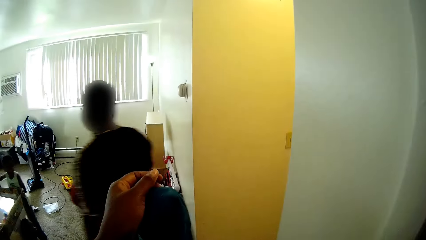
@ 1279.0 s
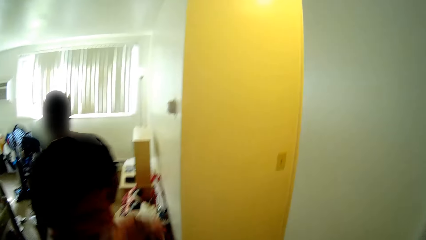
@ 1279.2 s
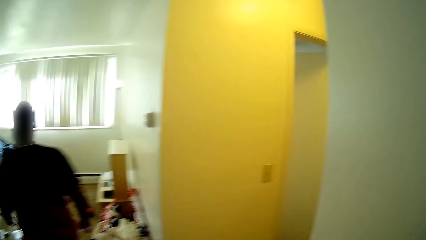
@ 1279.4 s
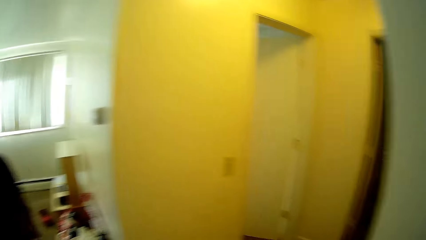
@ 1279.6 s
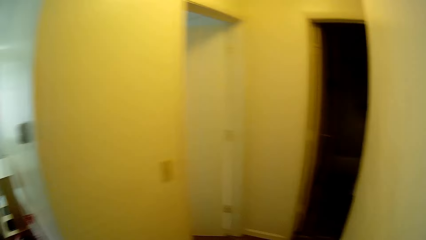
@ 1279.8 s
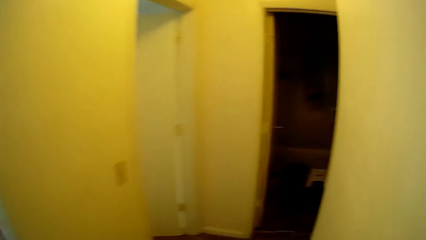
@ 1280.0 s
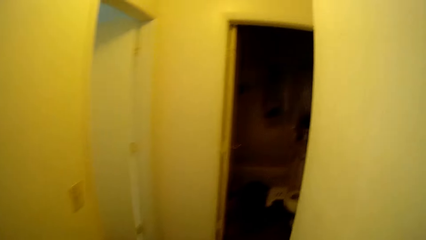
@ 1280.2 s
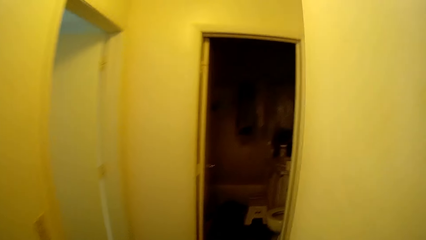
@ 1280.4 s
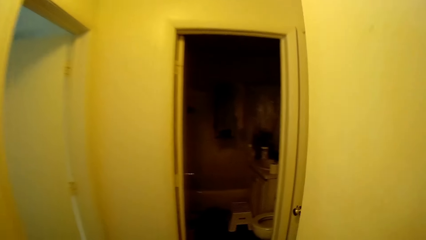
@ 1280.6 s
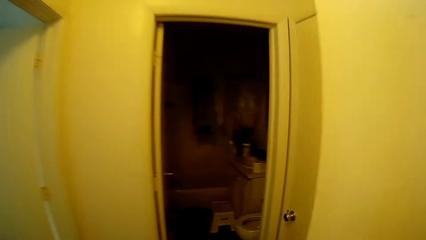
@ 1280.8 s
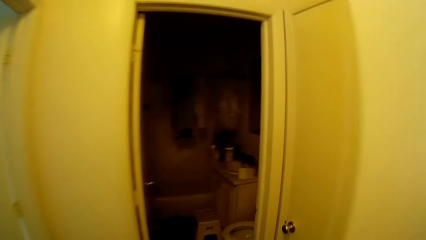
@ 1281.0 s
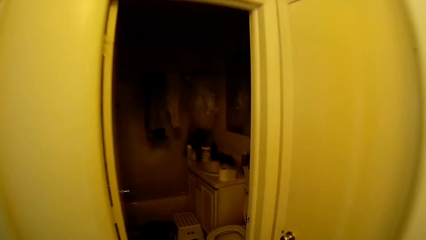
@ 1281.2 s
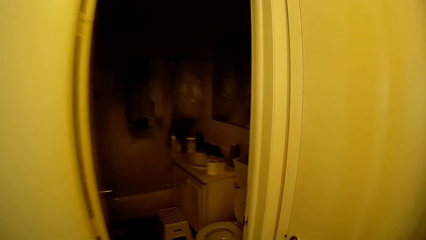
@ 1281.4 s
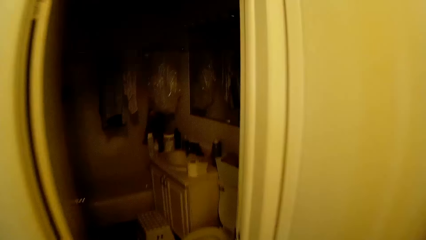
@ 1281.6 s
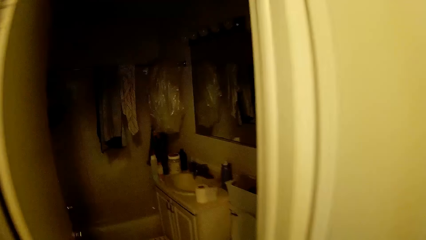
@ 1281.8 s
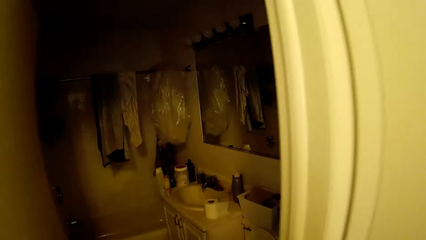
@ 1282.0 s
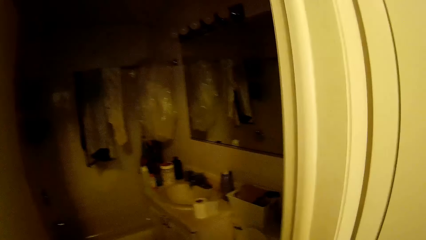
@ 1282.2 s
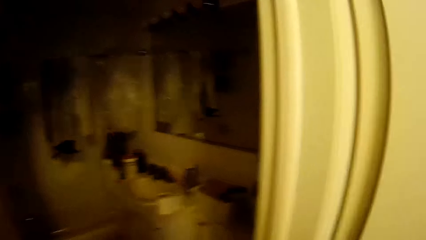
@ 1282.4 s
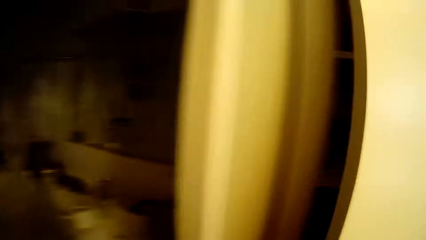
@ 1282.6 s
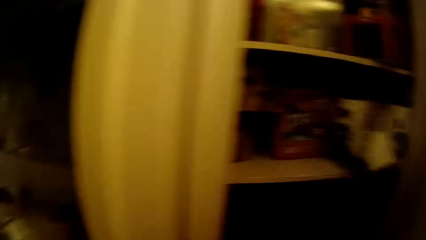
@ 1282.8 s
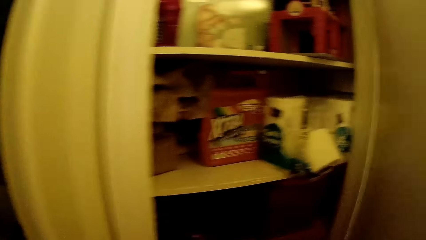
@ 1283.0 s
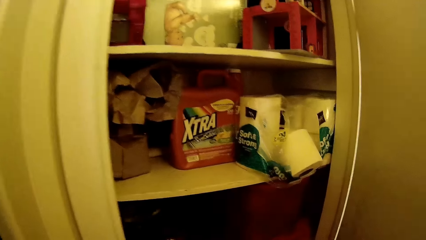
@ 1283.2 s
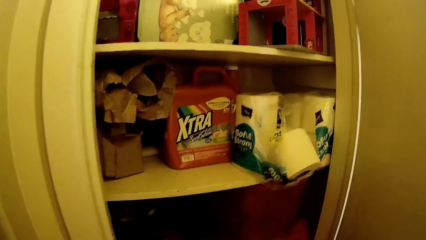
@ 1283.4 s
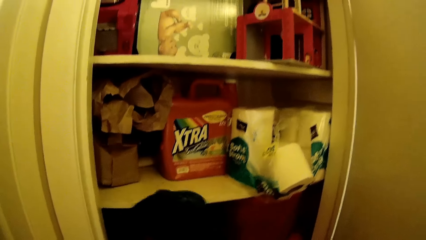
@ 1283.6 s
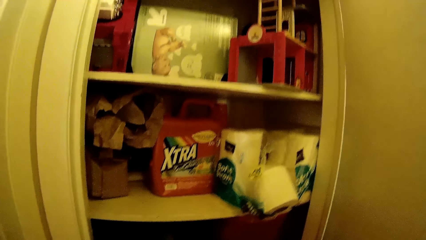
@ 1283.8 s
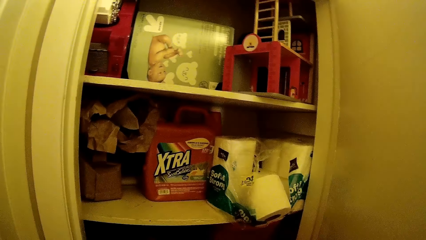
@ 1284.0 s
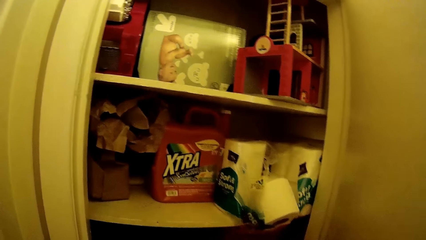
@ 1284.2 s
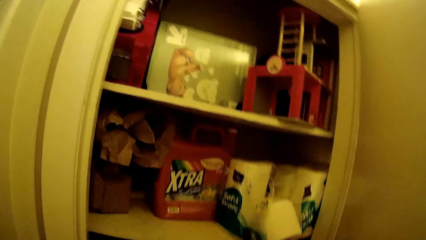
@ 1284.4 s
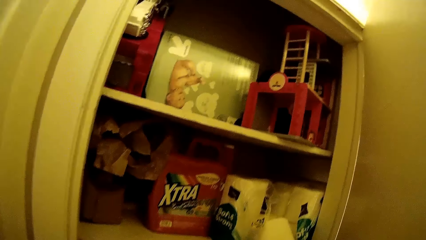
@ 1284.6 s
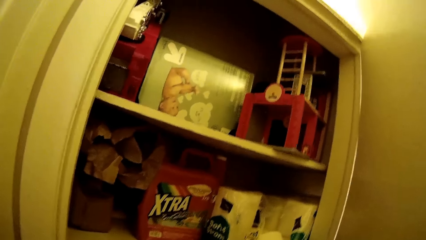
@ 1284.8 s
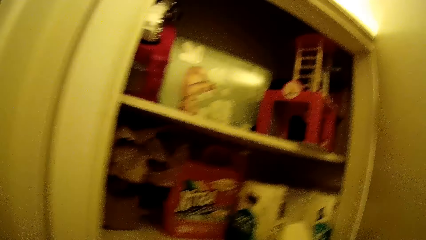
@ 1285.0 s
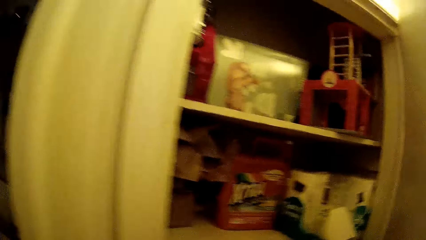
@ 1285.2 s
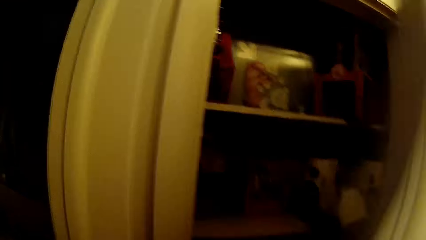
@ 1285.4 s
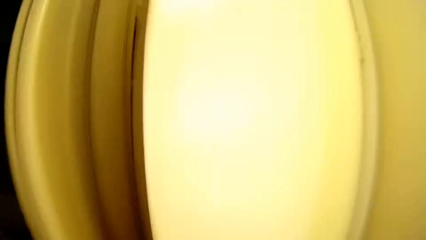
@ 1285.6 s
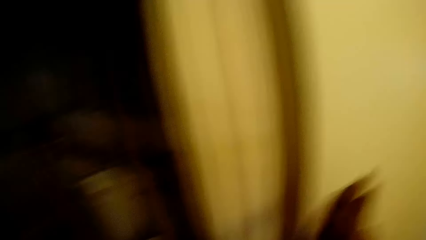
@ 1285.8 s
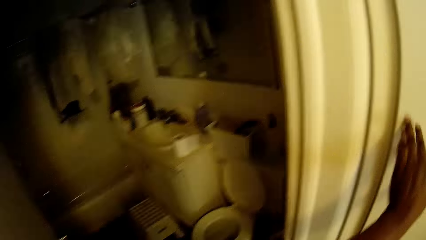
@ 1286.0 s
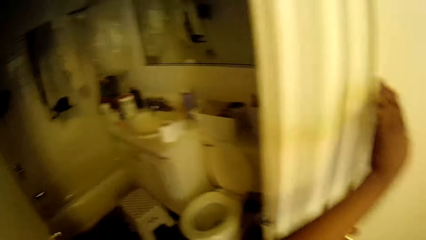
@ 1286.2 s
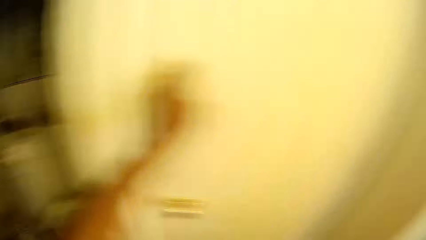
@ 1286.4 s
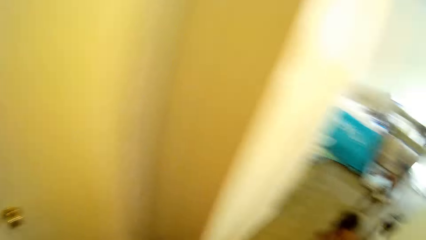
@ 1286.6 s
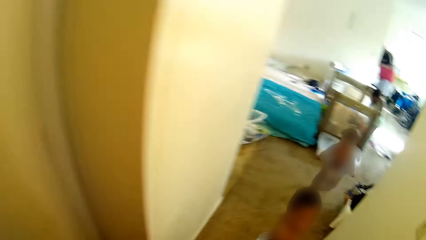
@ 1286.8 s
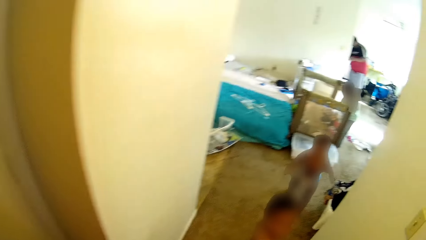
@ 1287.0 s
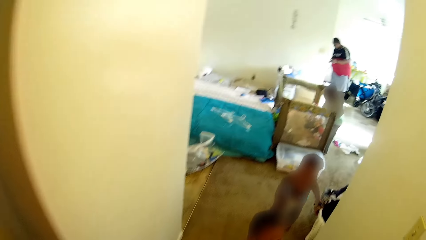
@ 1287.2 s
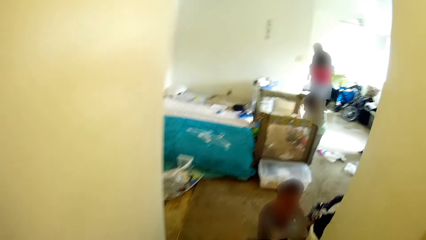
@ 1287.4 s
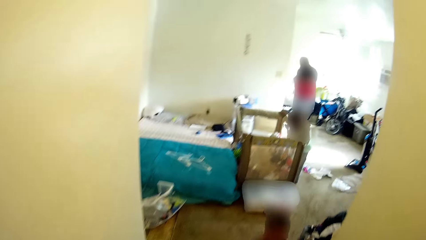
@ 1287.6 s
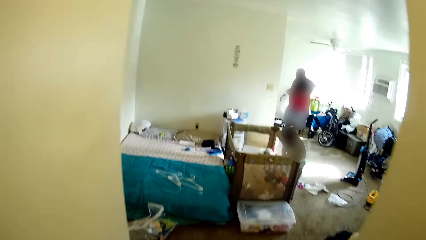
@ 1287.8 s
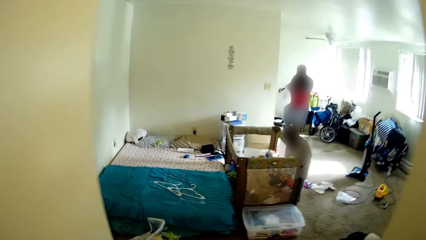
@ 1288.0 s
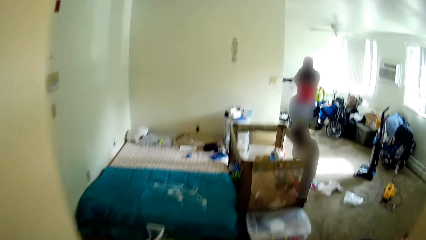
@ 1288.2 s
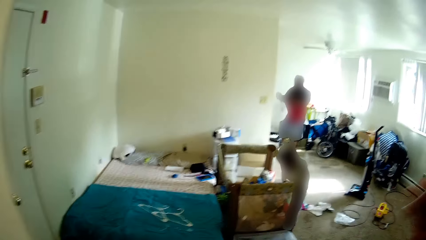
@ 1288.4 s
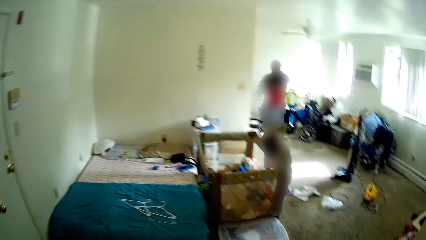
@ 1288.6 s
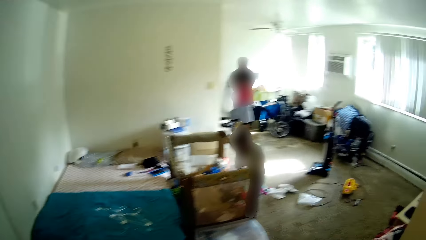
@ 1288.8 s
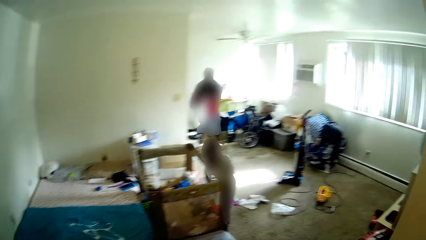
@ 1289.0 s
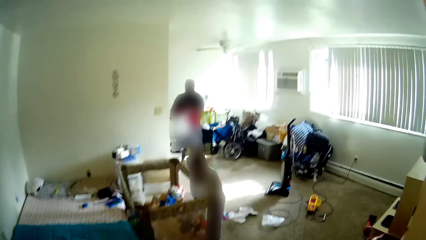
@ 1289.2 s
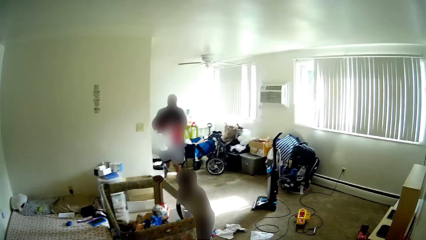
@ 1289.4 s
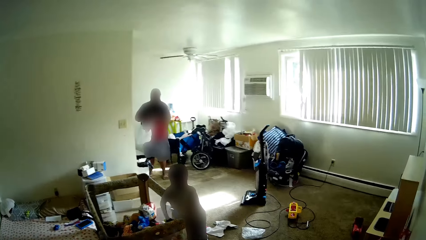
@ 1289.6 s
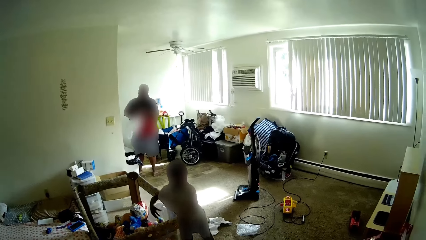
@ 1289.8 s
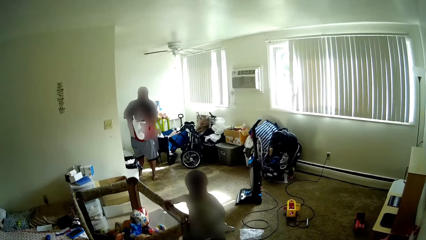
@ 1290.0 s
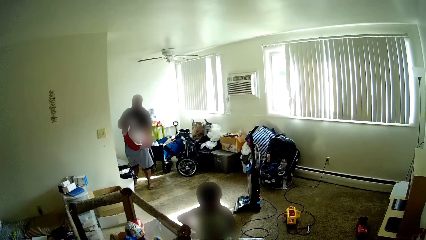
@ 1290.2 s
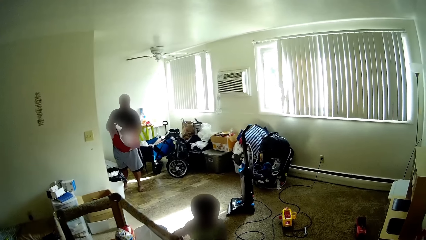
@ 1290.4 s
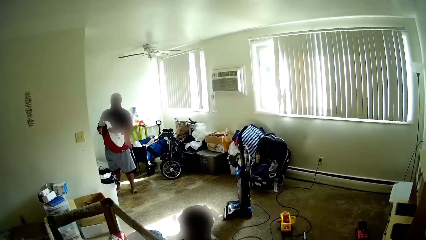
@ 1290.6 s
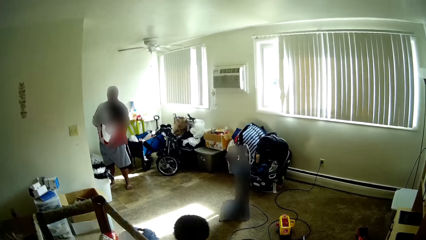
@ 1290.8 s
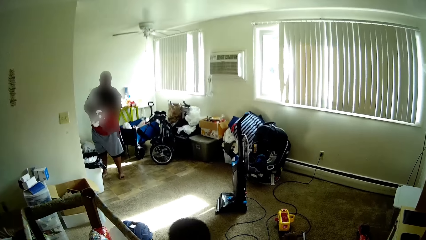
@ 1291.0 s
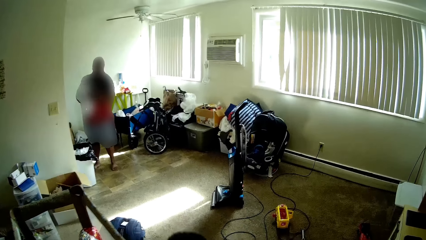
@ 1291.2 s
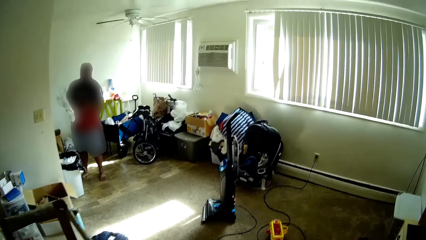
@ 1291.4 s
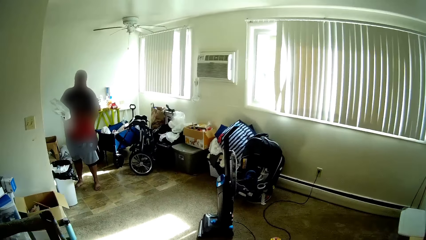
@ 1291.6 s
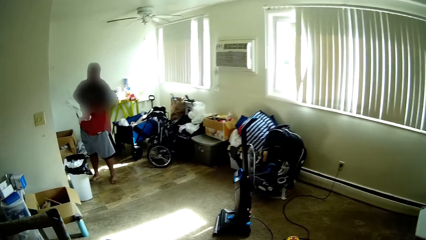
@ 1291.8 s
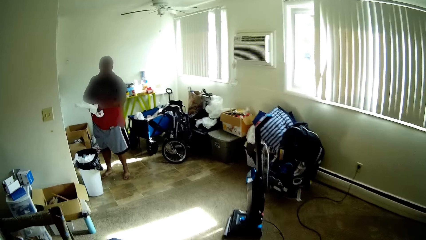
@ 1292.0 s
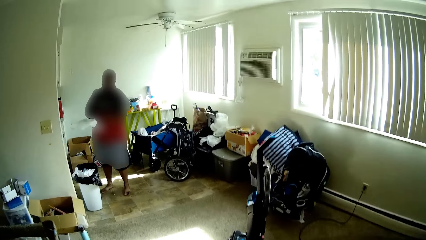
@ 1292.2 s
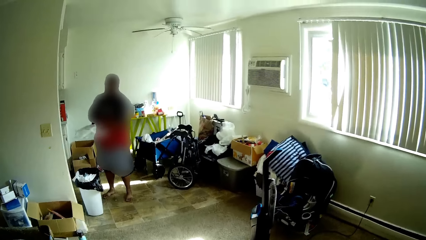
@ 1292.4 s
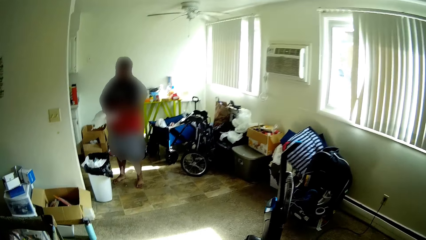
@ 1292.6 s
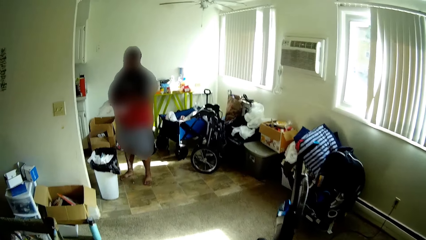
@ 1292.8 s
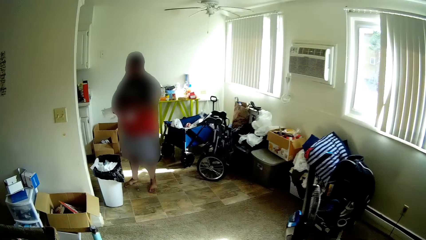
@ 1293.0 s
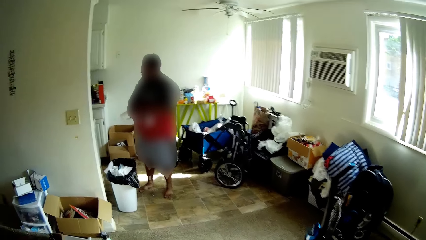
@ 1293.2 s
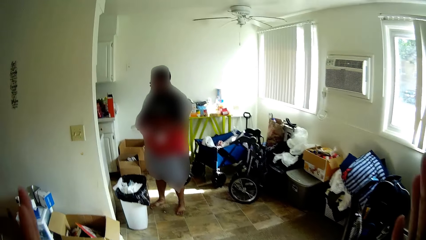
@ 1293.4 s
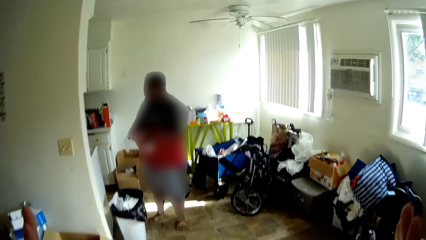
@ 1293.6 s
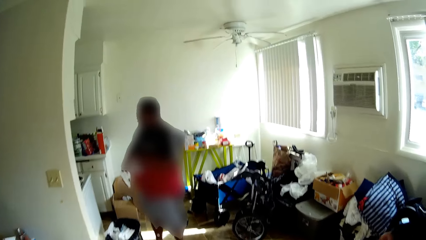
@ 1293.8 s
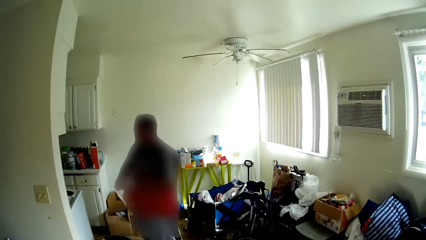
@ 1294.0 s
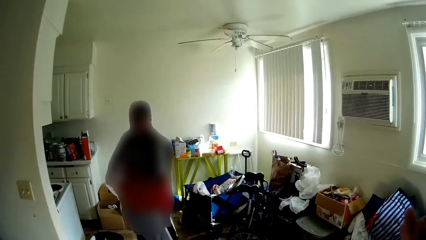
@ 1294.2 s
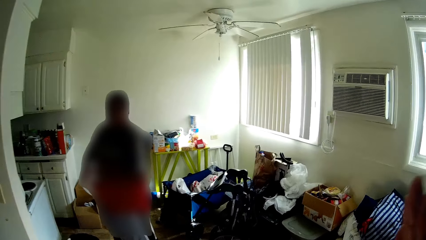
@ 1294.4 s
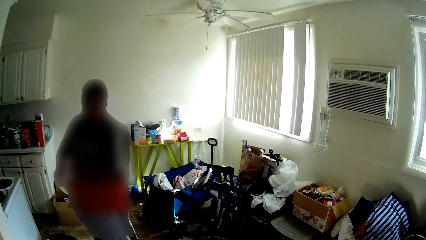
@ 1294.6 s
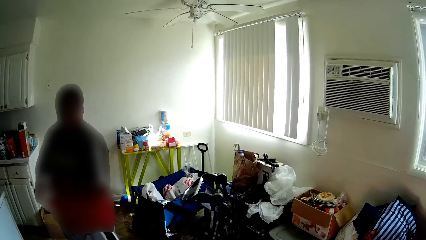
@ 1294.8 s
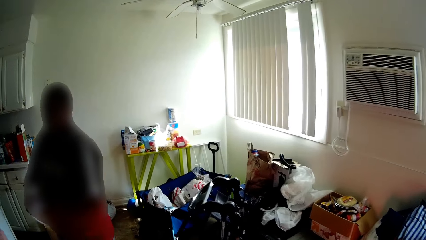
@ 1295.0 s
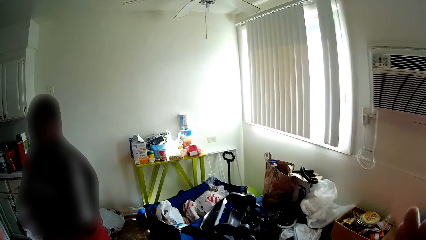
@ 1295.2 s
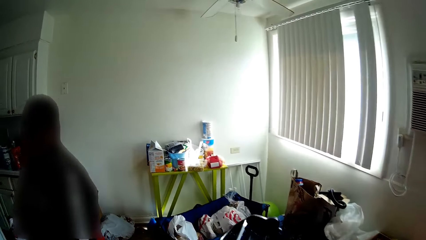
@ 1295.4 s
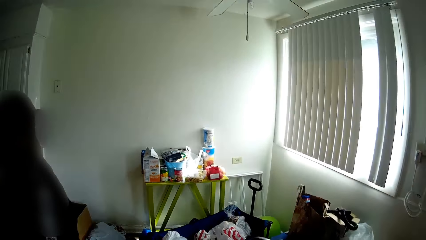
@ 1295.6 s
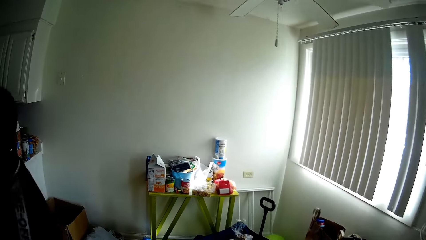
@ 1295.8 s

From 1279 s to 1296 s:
A man walks in the room. The camera wearer walks to another wardrobe. She opens the wardrobe door. She drops something in the wardrobe. She closes the cupboard with her left hand. She walks to the room. Kids run on the room floor. The man ties a plastic bag with both hands. The camera wearer converses with the man. She talks to the kids on her way in the room. The man wears gloves in the room.
